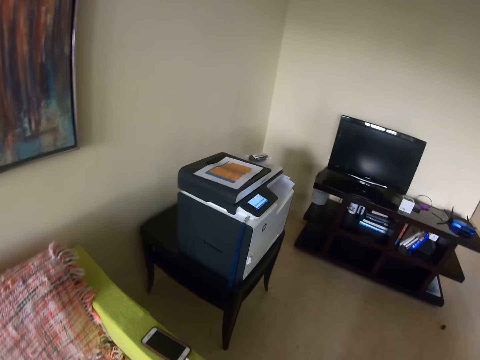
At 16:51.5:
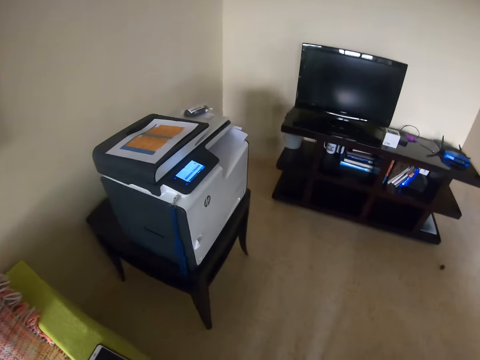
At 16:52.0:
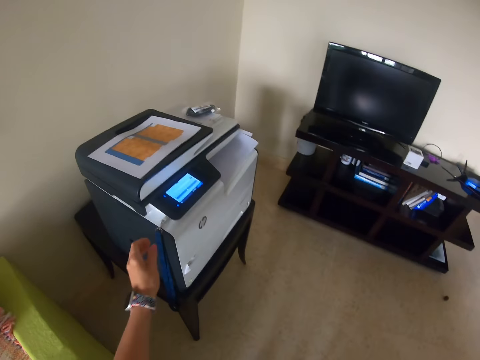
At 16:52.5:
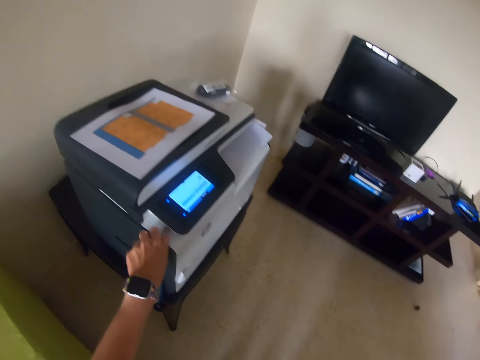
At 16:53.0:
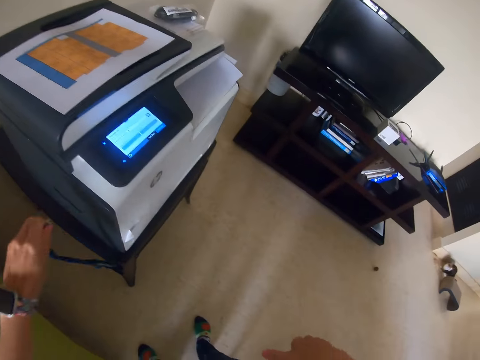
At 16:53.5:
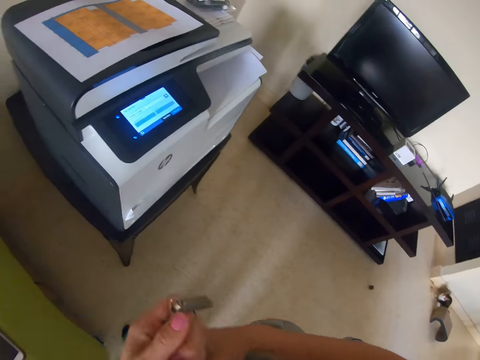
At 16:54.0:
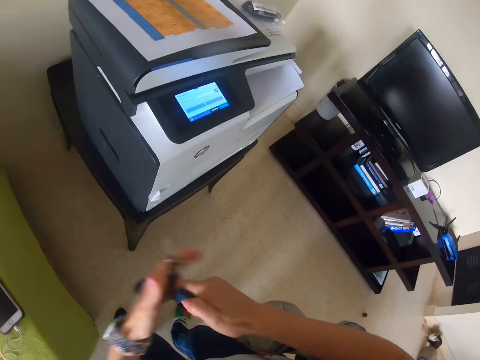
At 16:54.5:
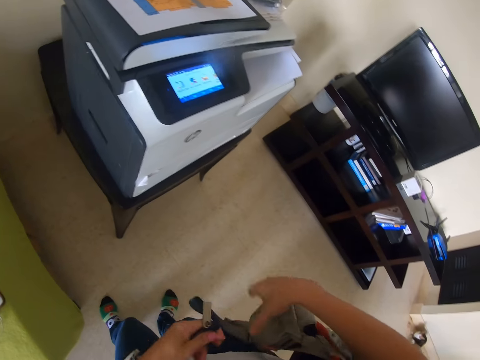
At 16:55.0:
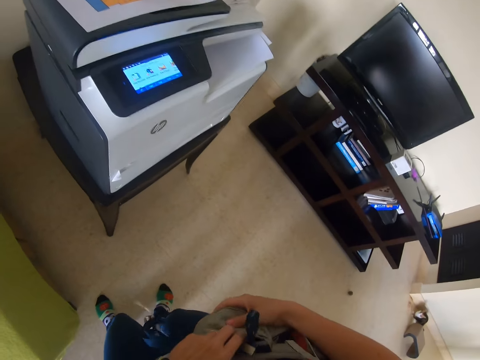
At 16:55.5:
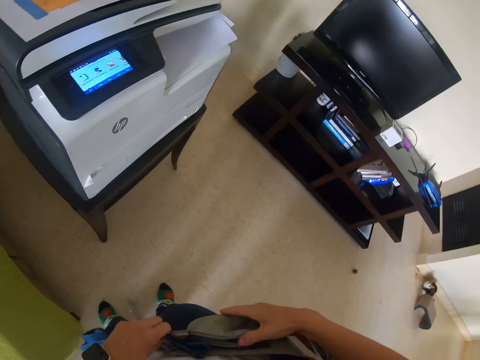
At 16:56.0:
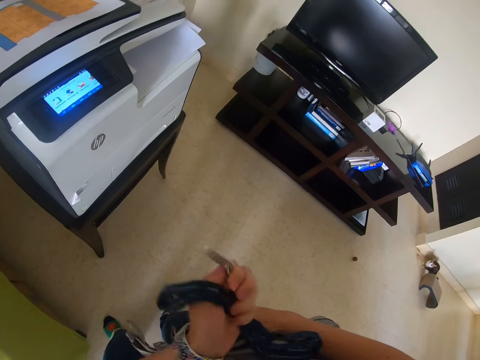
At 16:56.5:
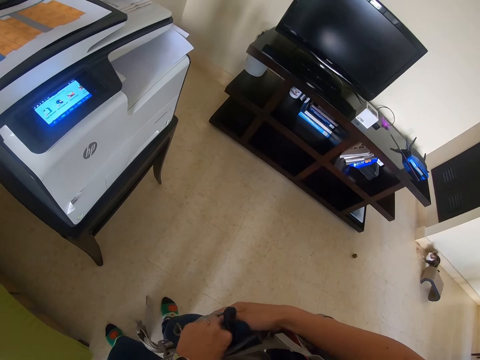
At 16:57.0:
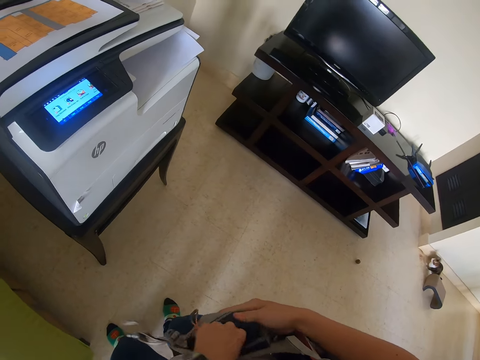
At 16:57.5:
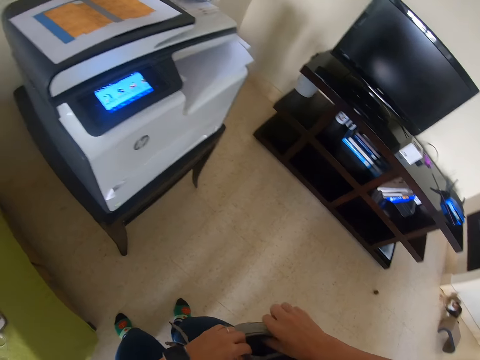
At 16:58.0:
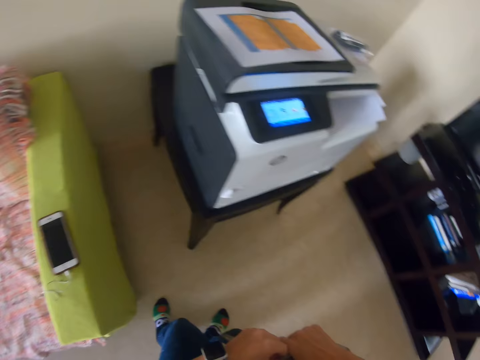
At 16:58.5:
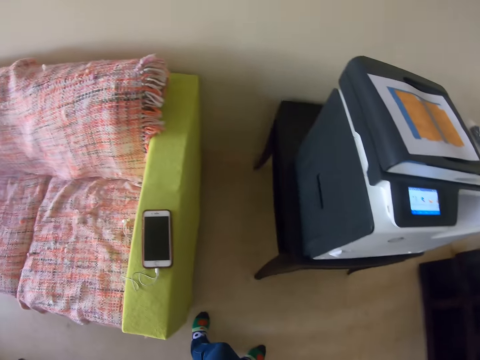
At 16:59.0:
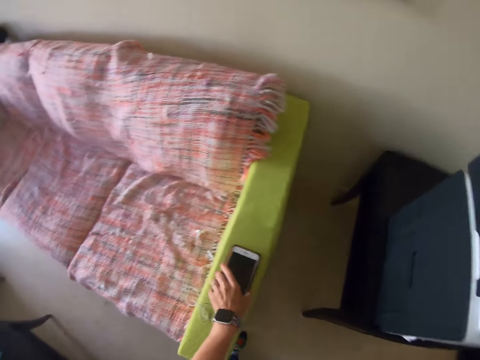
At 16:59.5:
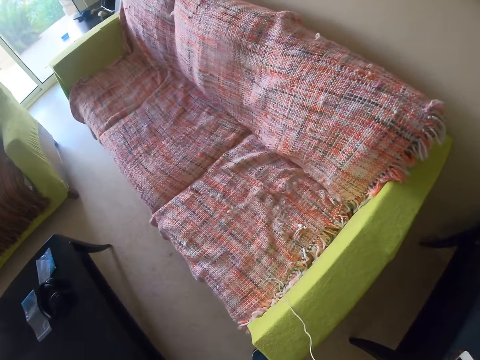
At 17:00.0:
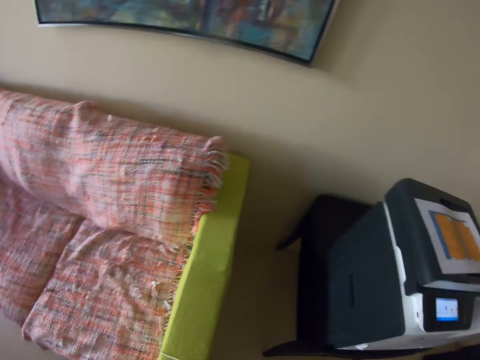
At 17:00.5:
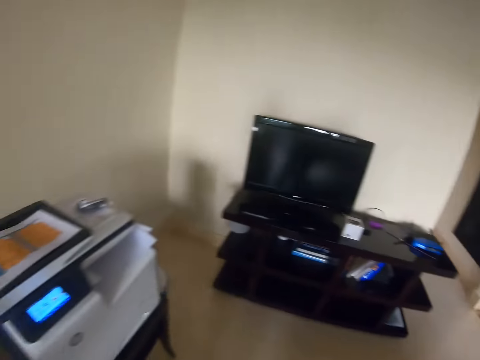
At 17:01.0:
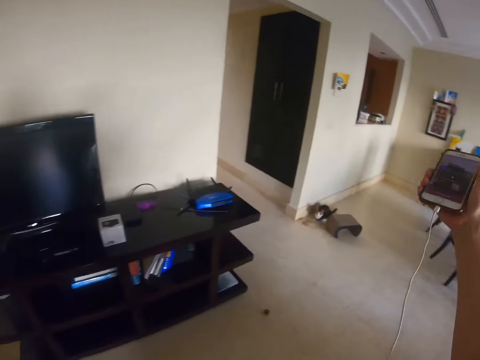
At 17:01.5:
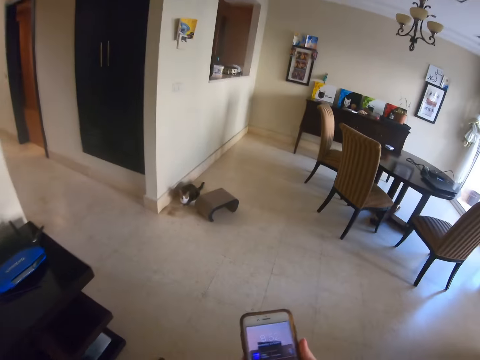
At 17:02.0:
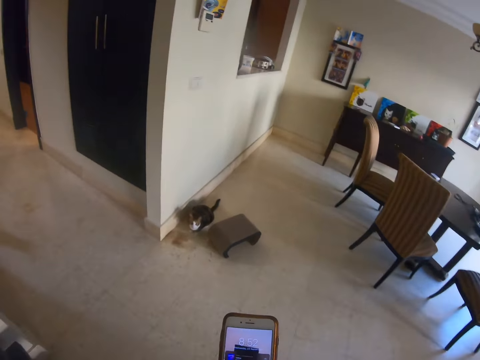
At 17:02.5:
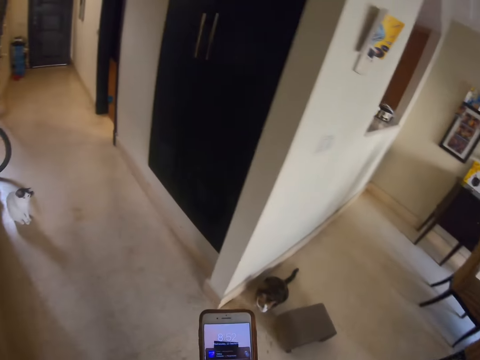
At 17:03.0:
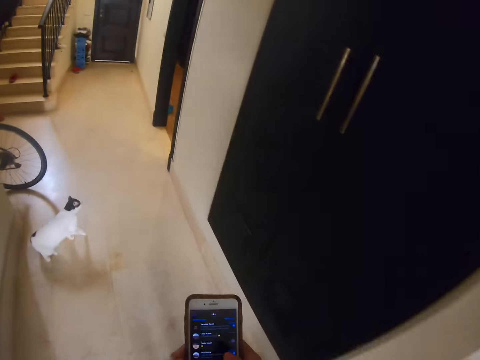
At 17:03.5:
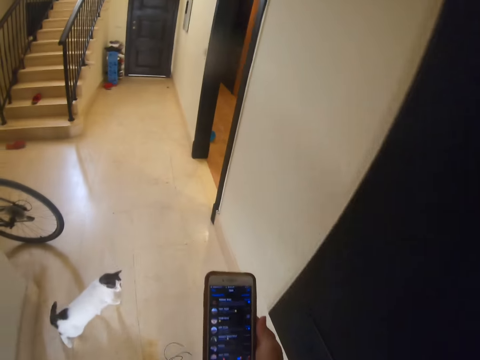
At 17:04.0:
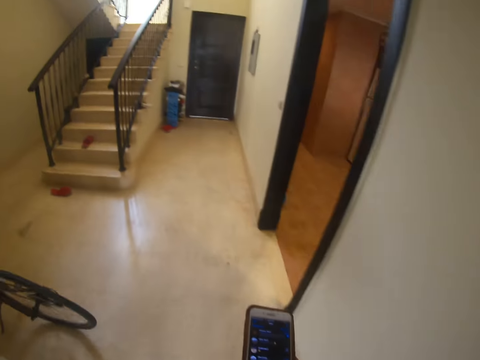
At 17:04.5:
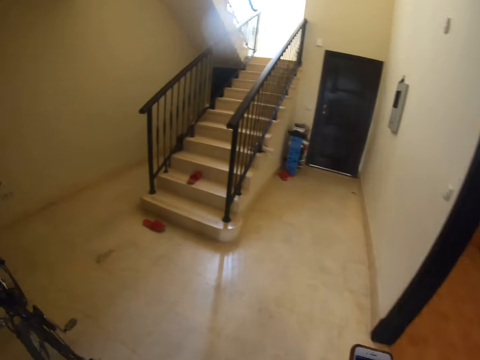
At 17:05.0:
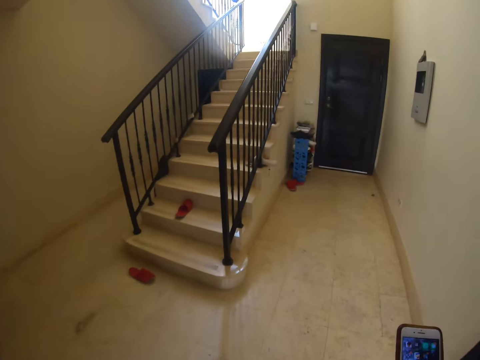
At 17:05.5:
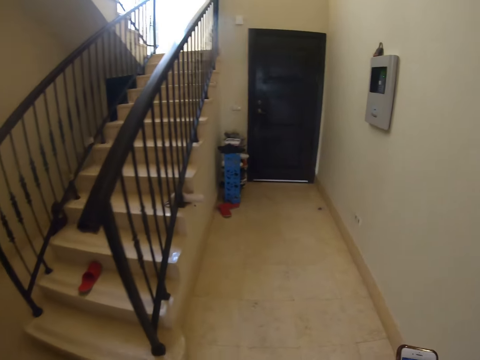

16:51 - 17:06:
The camera wearer picks up a flash disc. They unplug a cable from the printer. They put the flash disc in the bag. They open the zip. They put the cable in the bag. They take the phone. They walk towards the door. They browse the phone.

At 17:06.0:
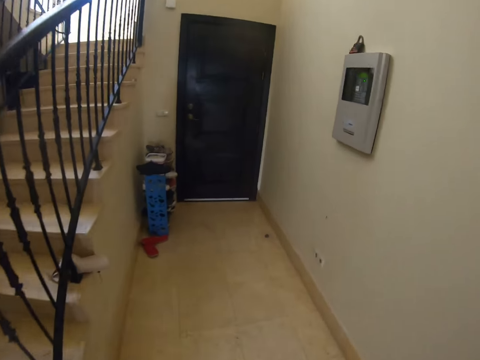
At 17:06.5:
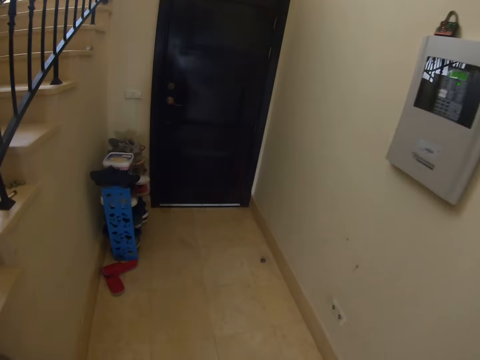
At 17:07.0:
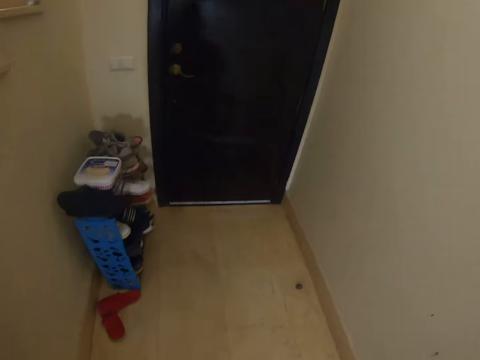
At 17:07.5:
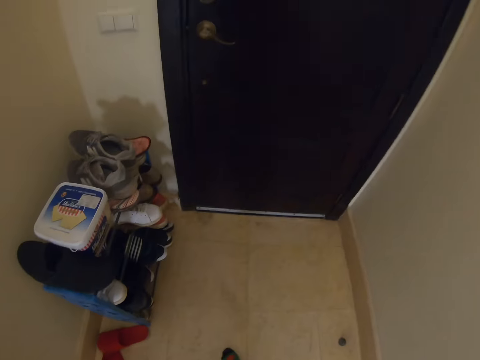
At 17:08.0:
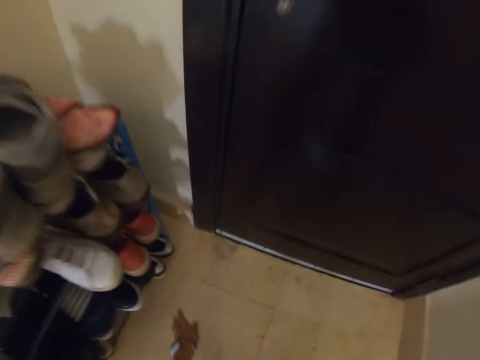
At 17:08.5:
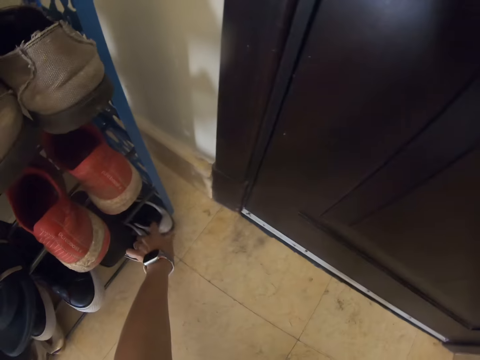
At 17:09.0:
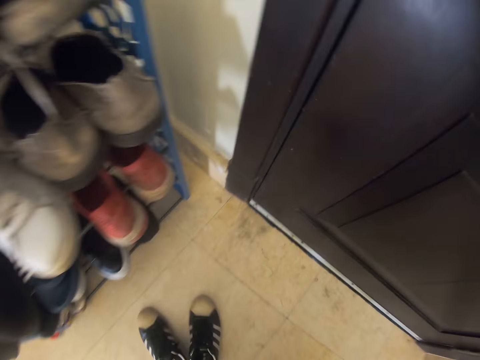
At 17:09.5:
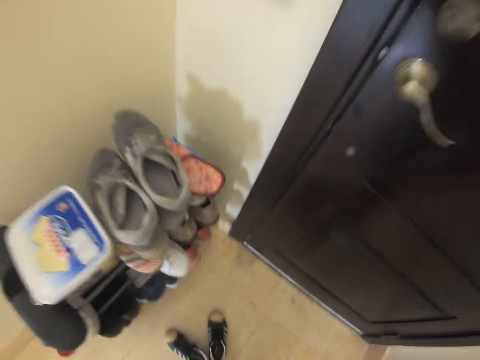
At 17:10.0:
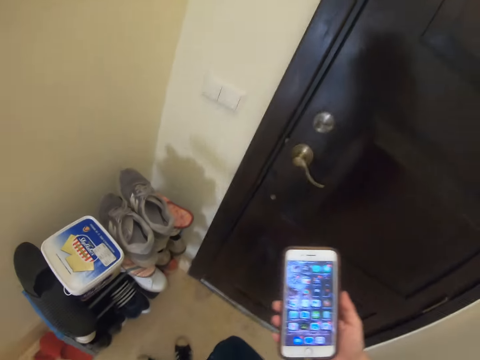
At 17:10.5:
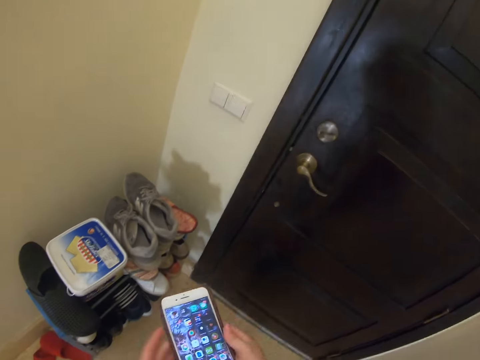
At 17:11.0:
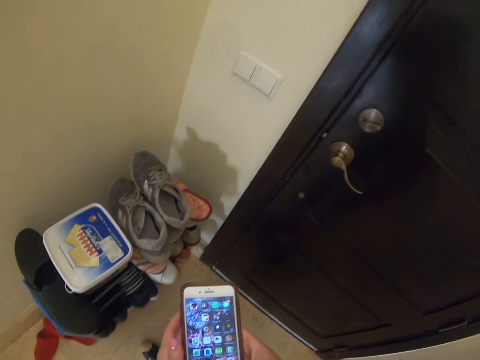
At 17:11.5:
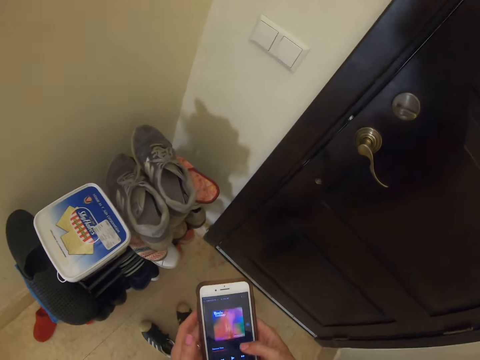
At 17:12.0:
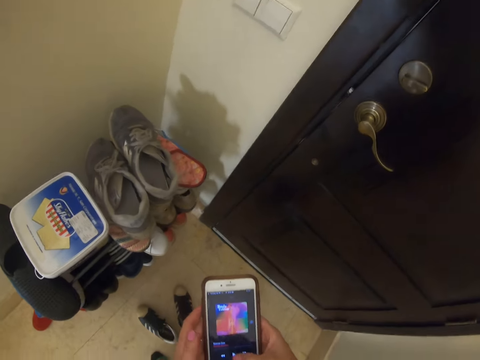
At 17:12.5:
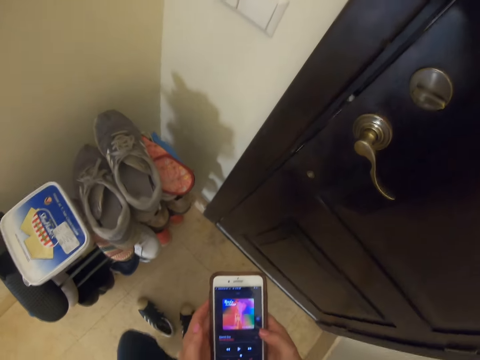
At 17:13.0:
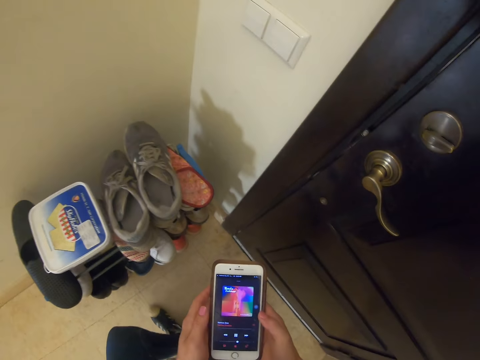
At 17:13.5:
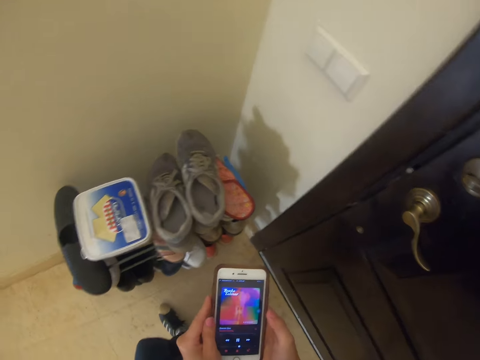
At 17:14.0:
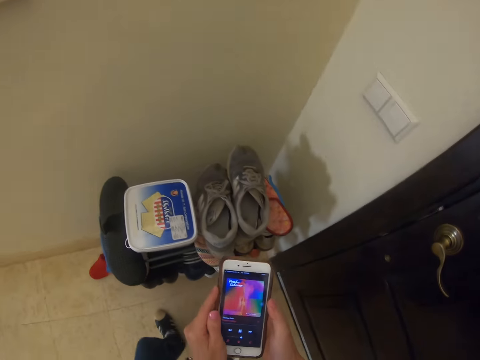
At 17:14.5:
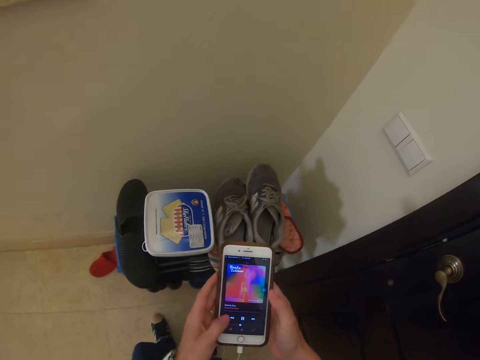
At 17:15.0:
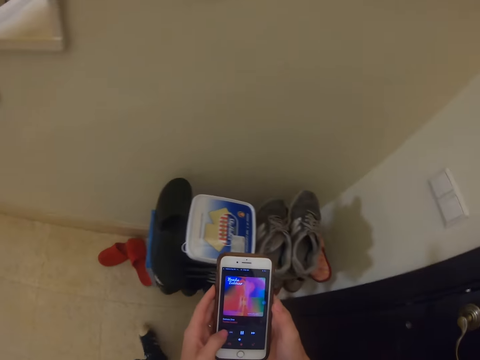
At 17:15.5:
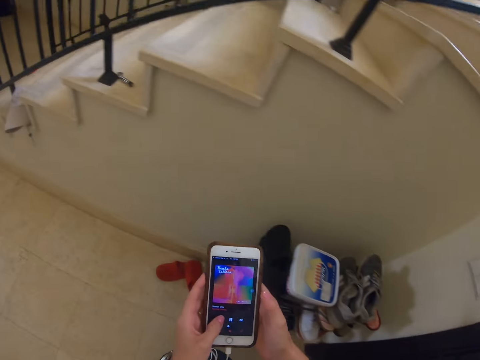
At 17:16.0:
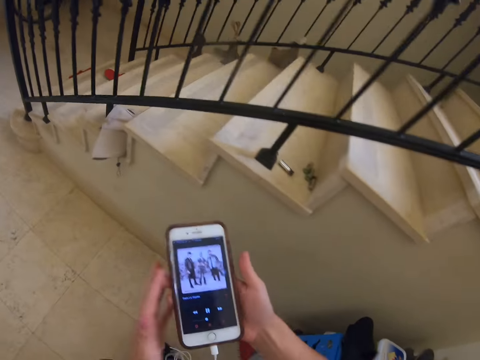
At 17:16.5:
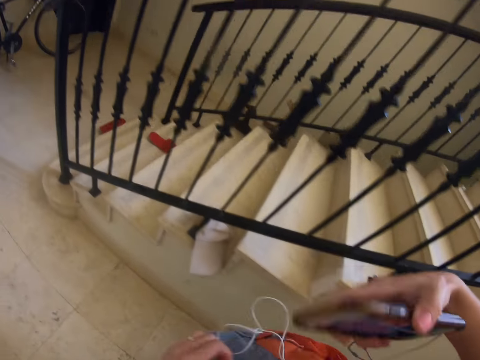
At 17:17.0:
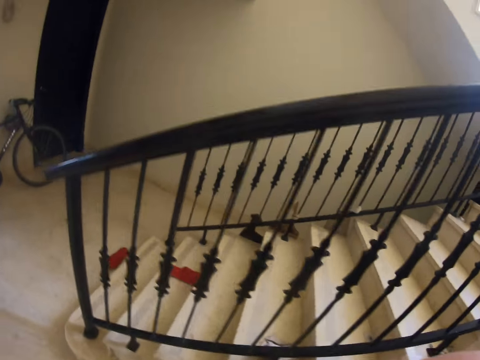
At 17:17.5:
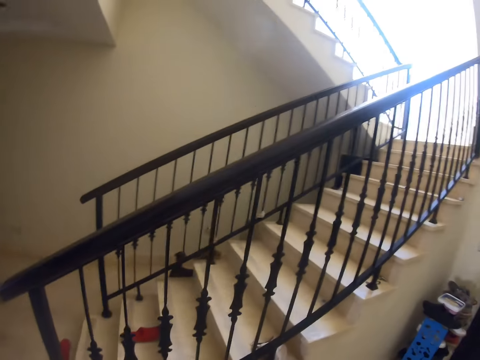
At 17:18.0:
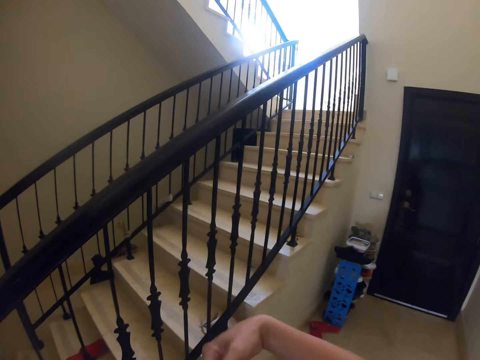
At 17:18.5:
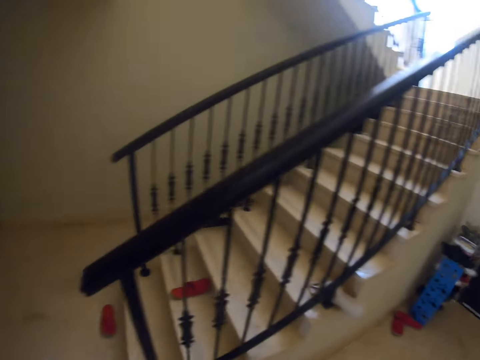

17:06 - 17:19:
The camera wearer takes a shoe from the rack. They browse the phone. They put on the shoe and type on the phone.
